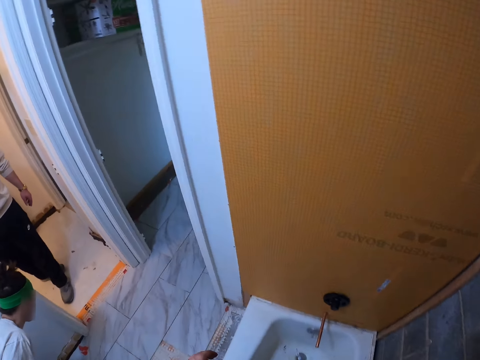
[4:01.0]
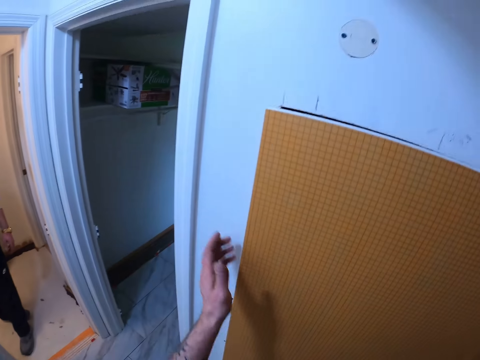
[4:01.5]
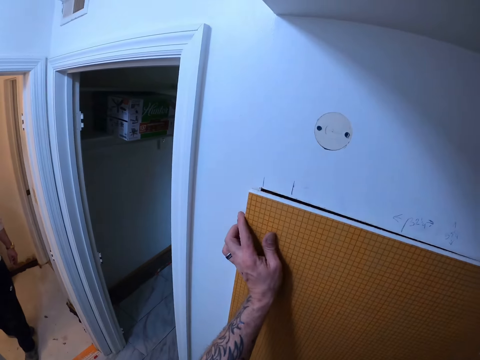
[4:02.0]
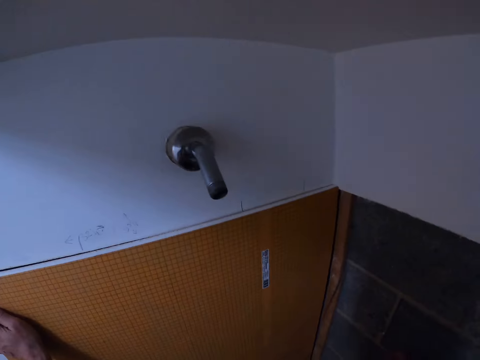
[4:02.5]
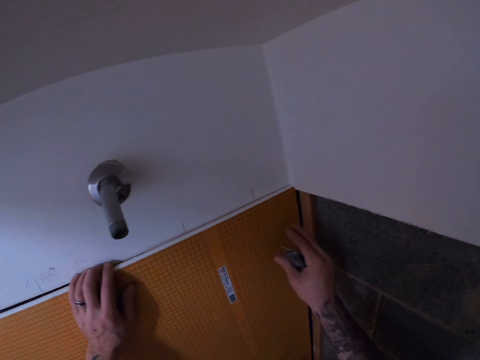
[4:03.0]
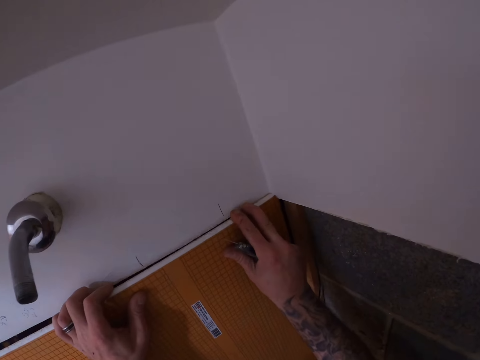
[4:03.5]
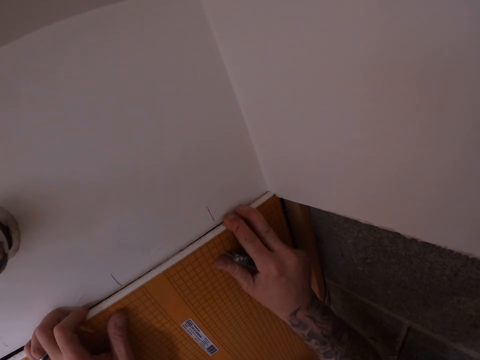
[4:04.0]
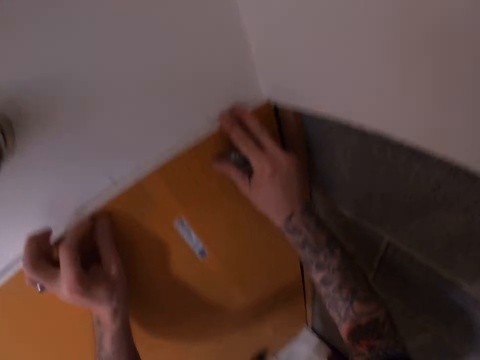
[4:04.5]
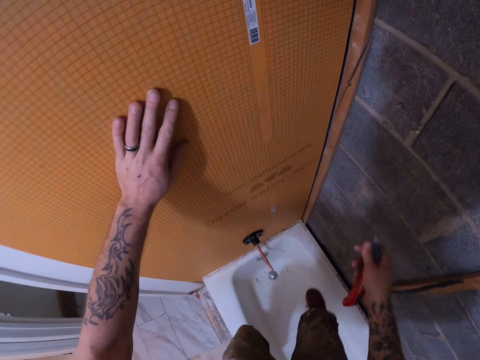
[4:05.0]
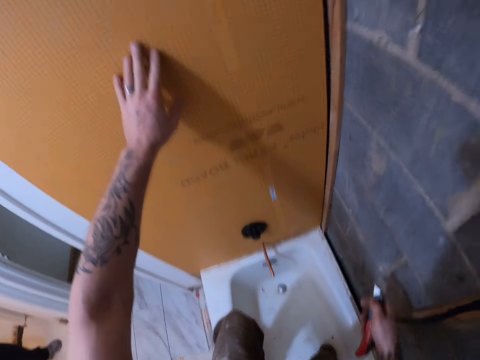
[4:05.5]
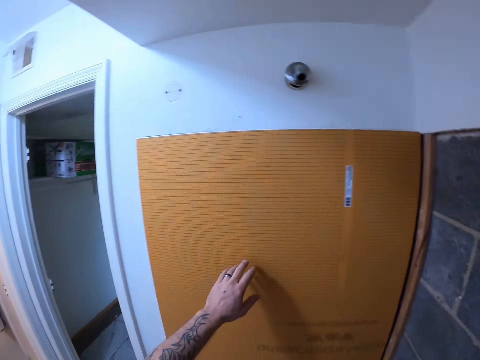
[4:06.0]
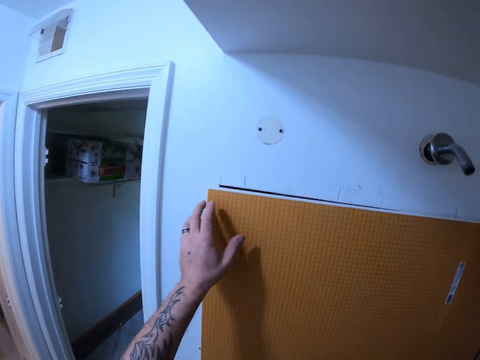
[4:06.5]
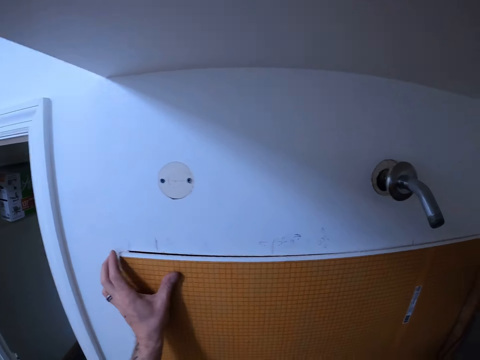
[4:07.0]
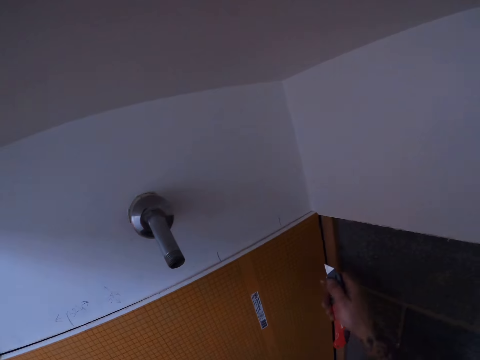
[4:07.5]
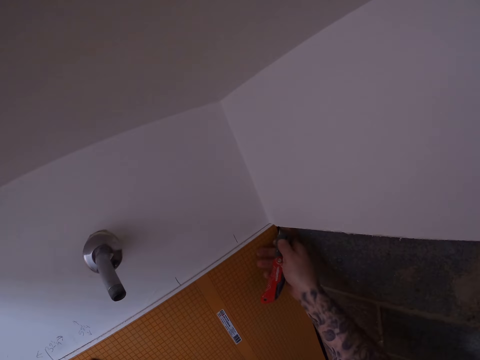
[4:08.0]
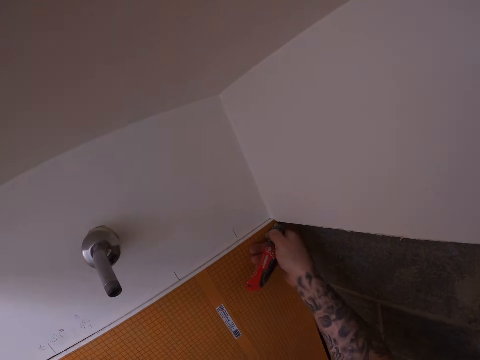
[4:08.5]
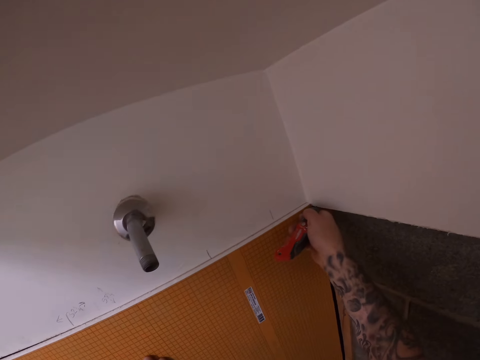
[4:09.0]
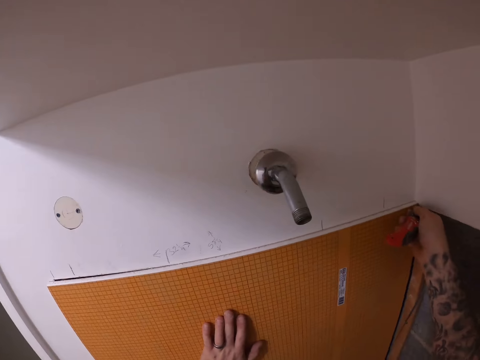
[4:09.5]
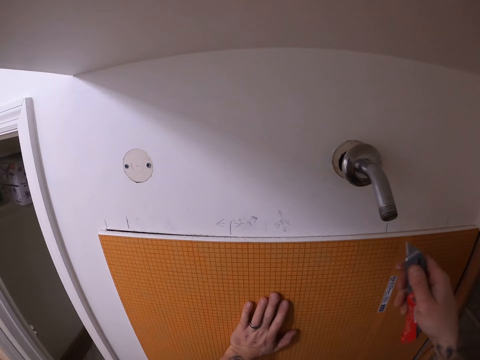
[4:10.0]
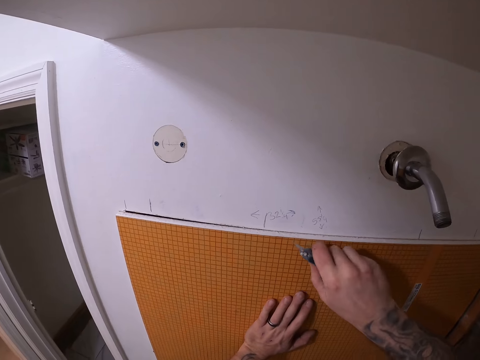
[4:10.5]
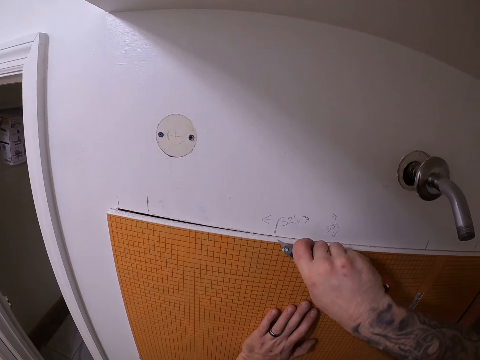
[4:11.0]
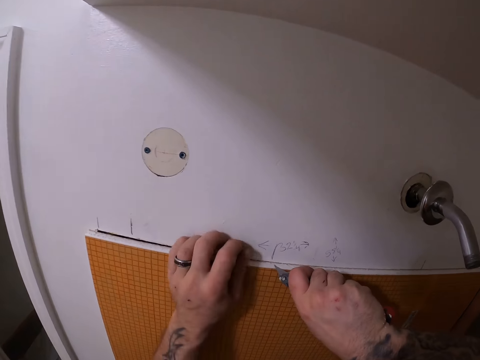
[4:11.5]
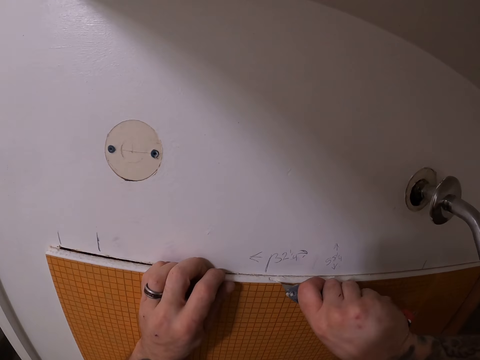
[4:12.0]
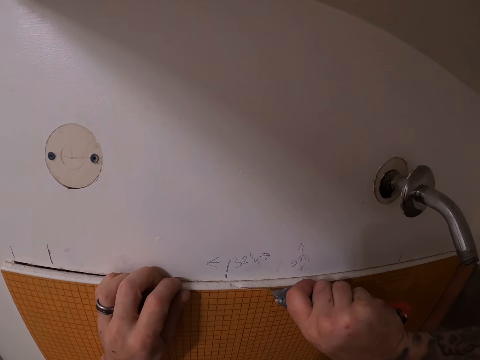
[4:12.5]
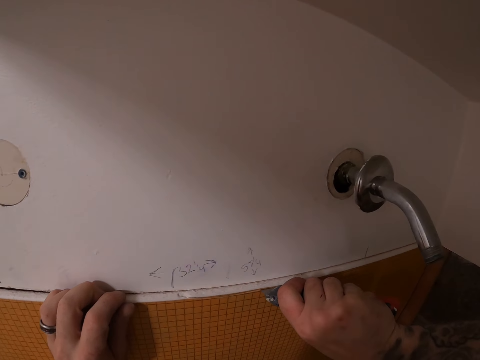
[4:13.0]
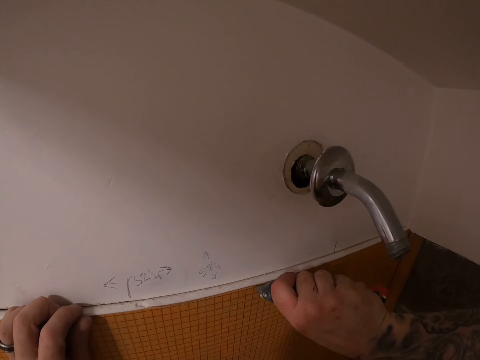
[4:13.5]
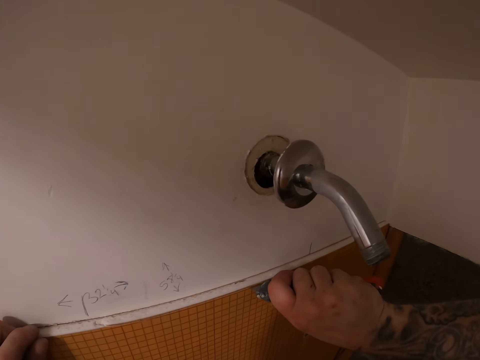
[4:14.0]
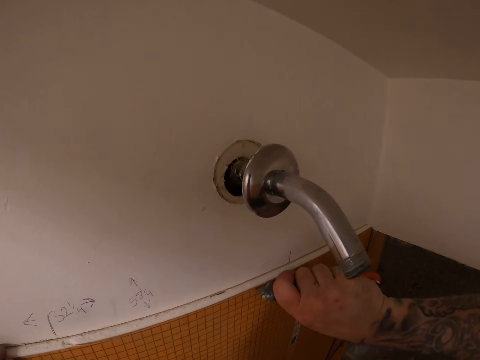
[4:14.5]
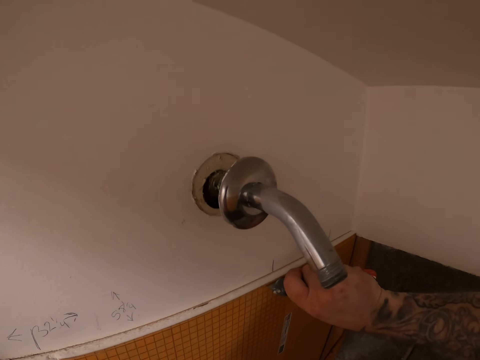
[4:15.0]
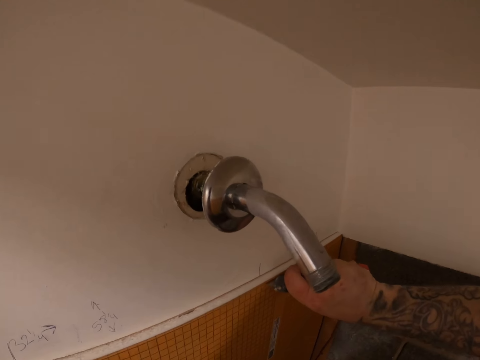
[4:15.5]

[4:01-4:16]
The camera wearer fixes the kerdi board. They cut part of the tile backer board with the cutter knife.

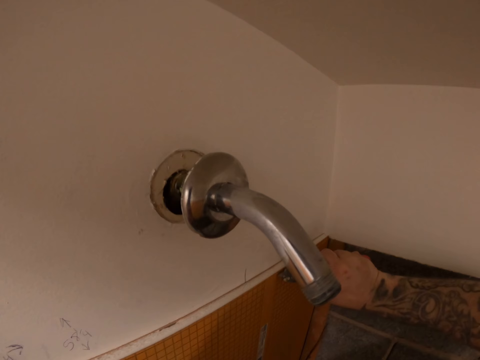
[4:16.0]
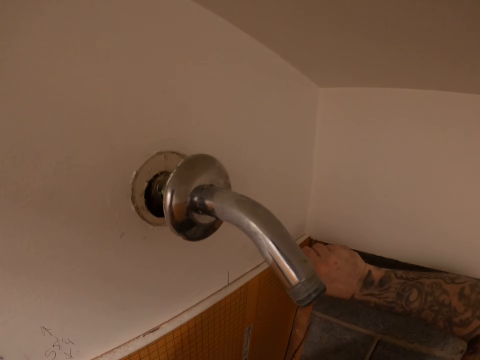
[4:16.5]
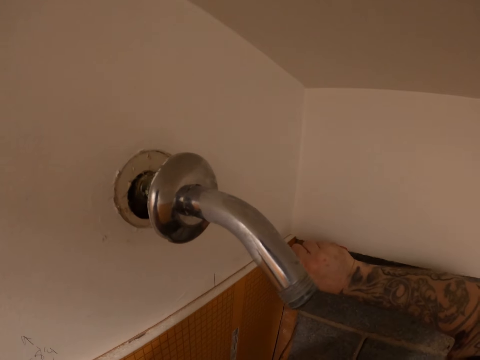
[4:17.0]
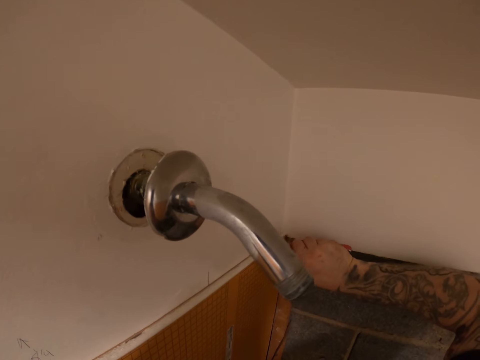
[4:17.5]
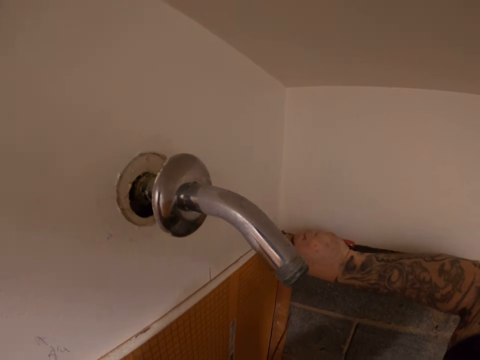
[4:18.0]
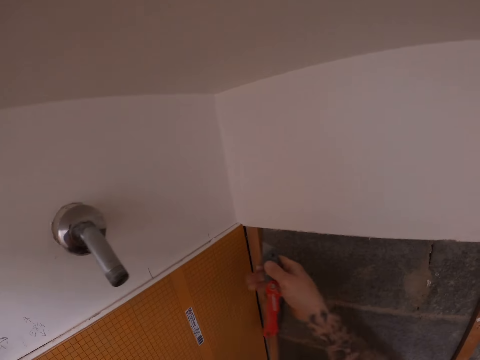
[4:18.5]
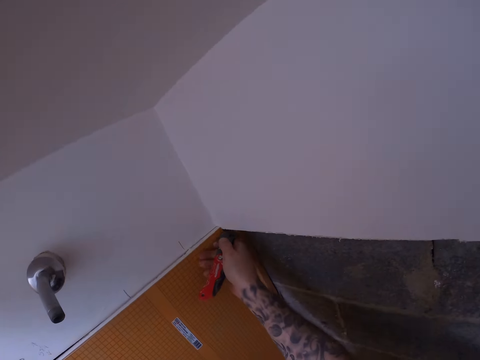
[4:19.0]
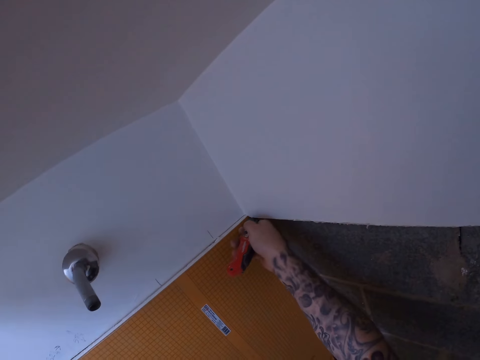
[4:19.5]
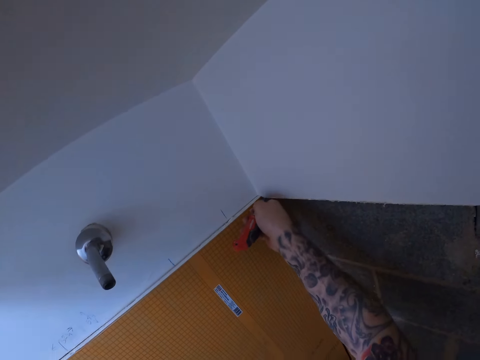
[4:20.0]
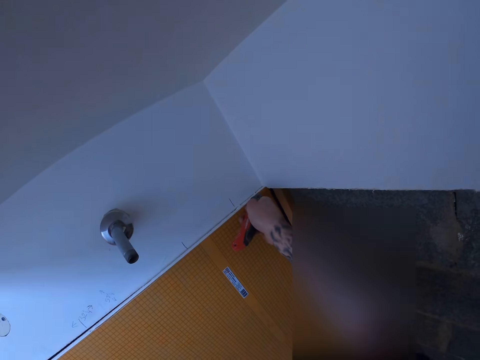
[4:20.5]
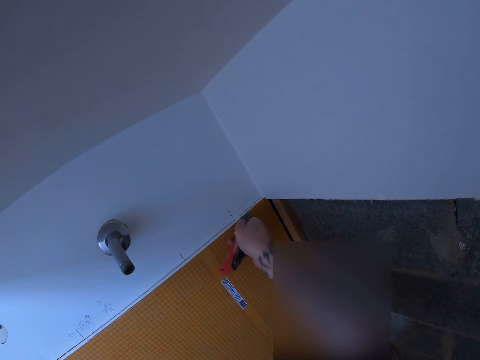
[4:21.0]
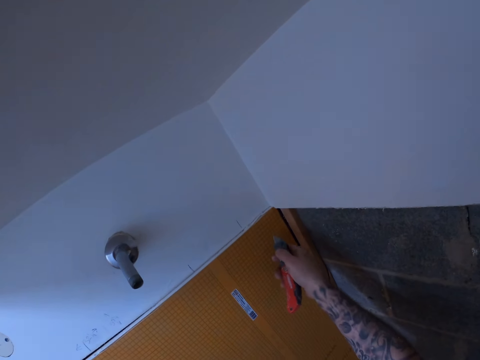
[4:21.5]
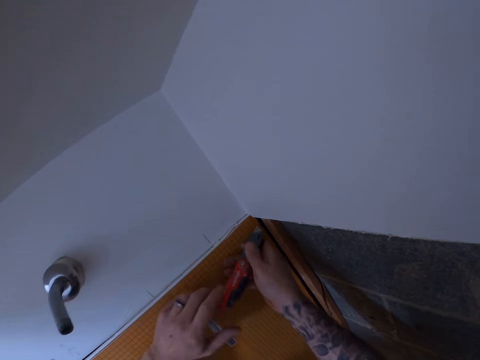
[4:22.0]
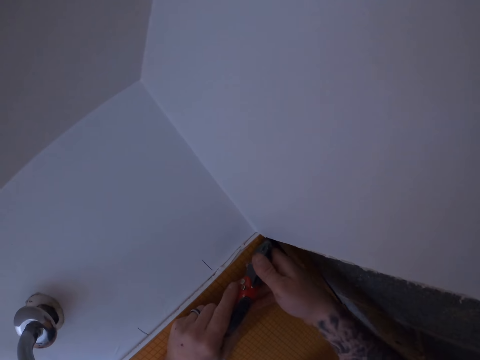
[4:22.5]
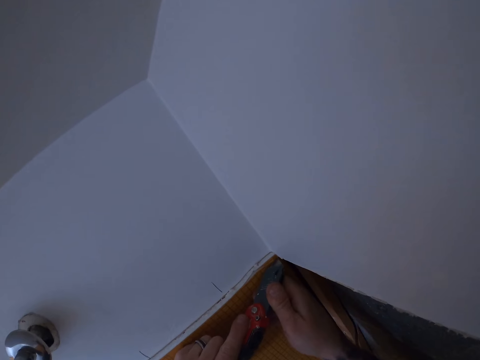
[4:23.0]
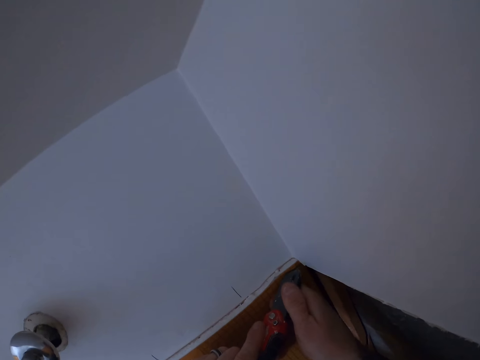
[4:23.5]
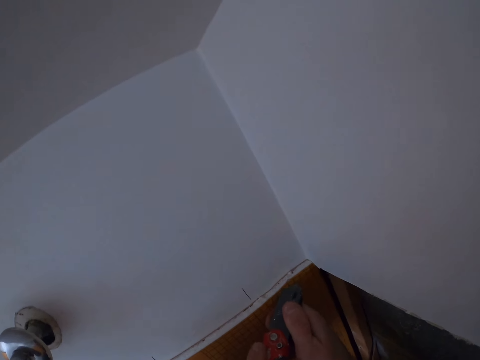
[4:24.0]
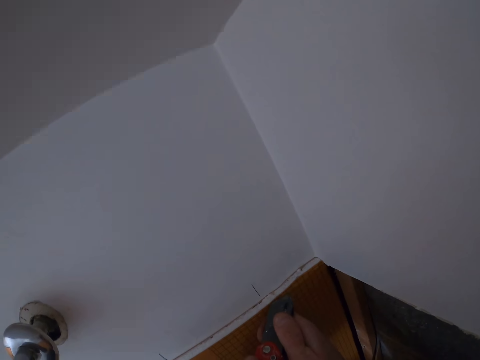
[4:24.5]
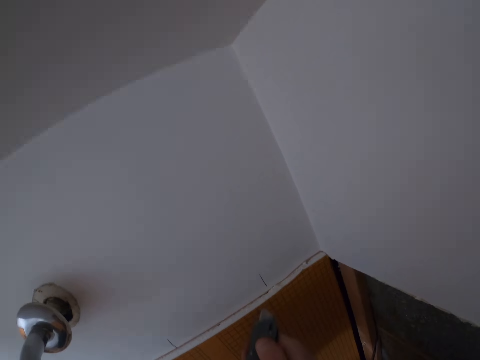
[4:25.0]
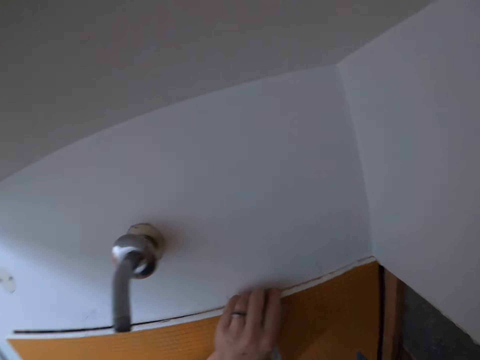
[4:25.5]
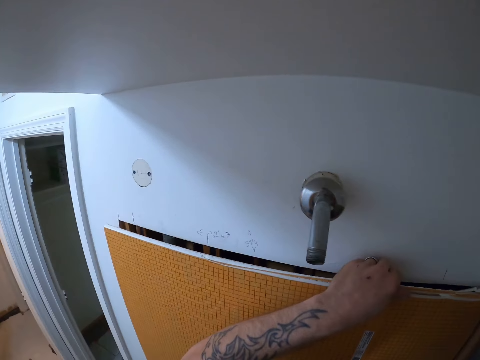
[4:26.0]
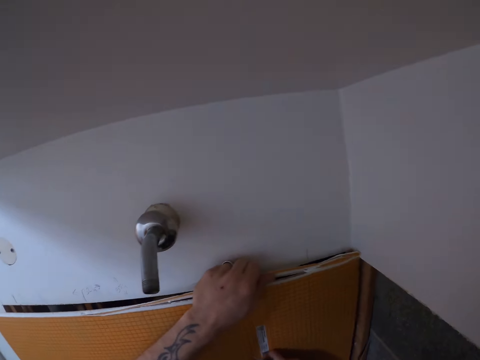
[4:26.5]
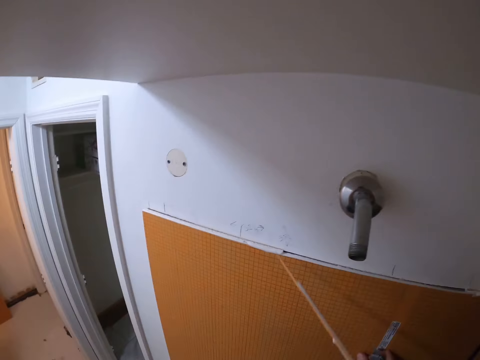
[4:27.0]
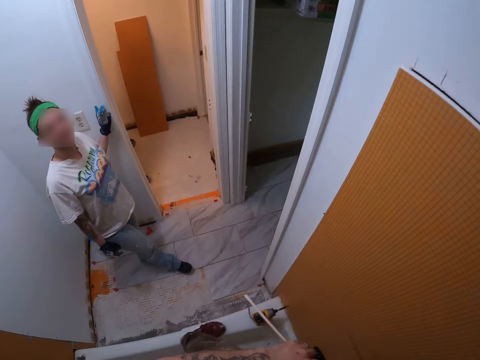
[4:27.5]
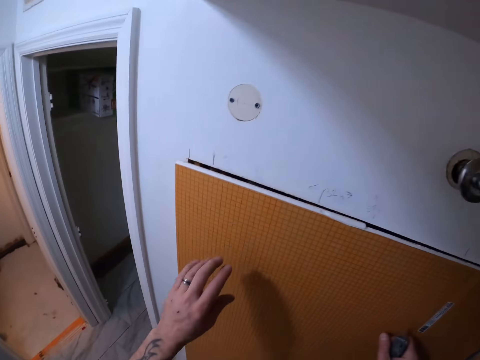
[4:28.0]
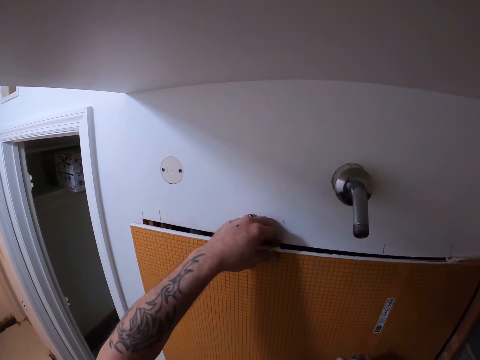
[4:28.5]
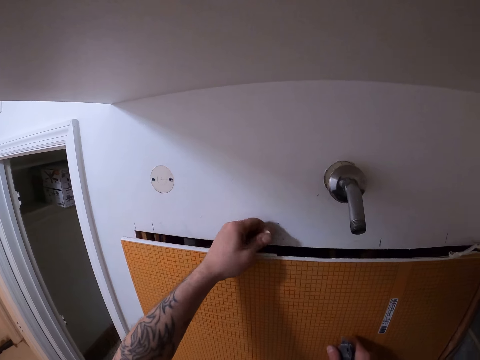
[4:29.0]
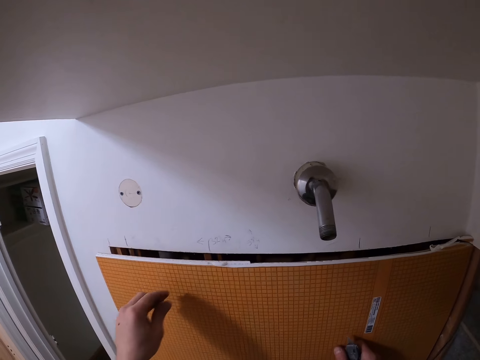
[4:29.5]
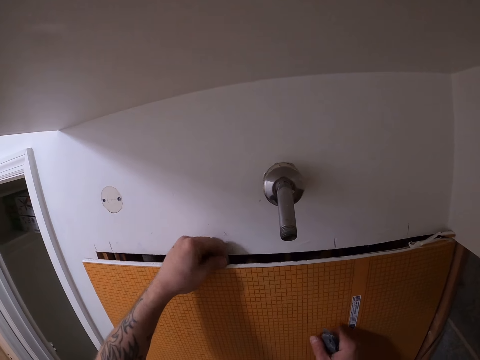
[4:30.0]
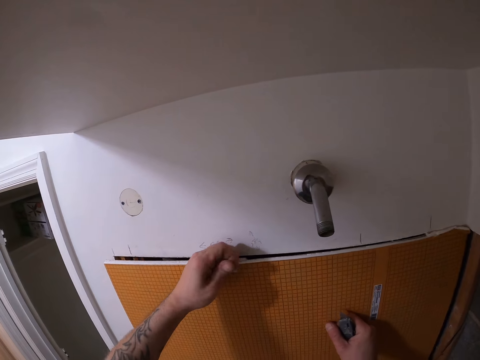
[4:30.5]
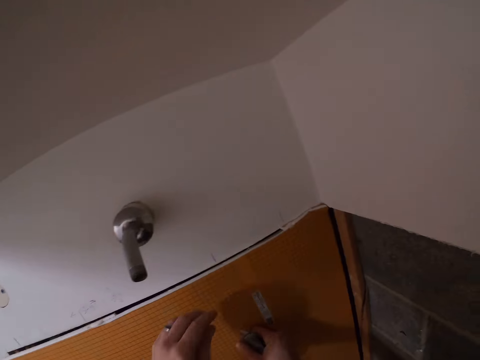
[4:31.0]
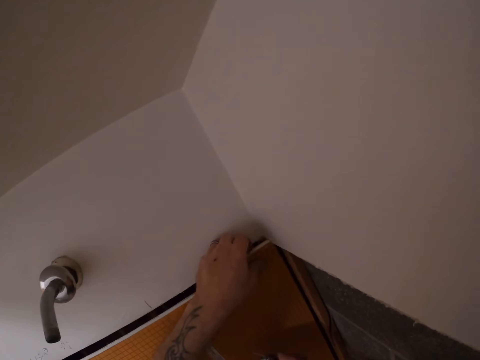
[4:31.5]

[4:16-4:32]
The camera wearer removes the cut part of the tile backer board.
